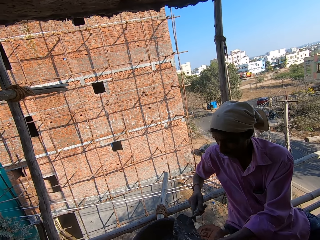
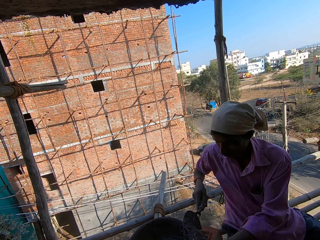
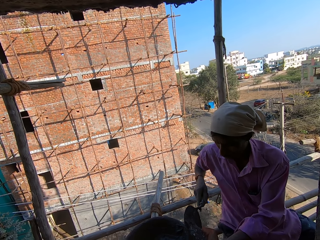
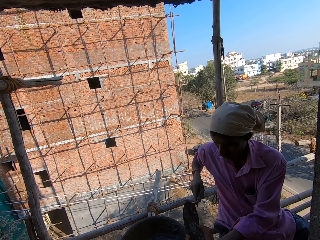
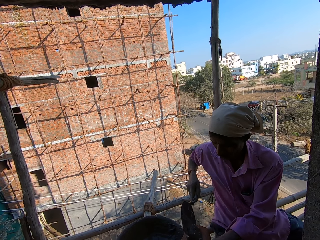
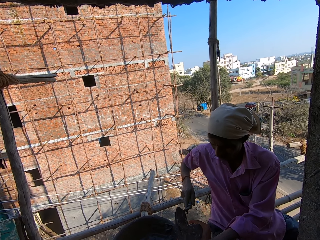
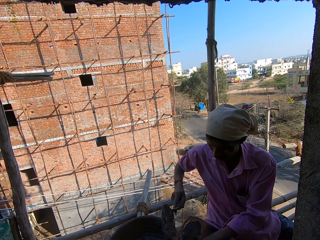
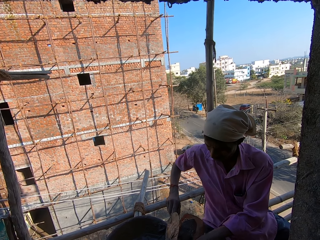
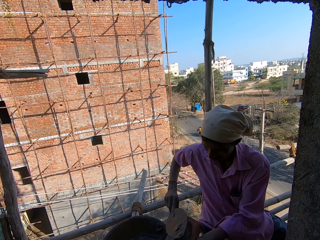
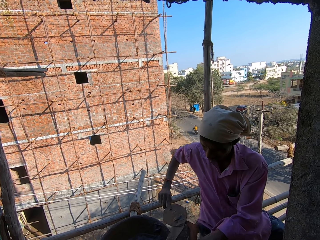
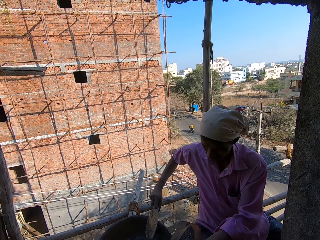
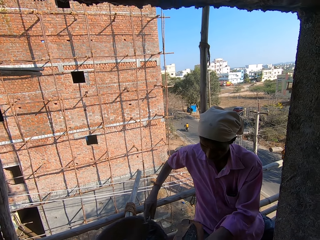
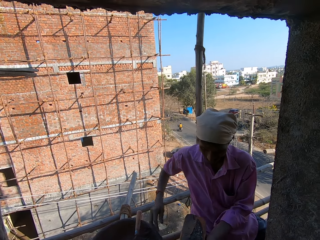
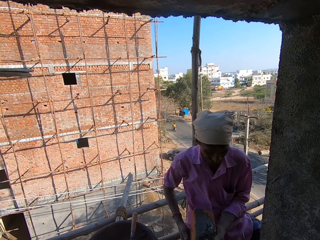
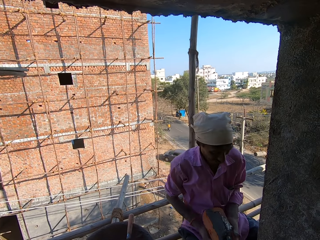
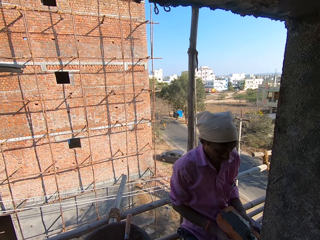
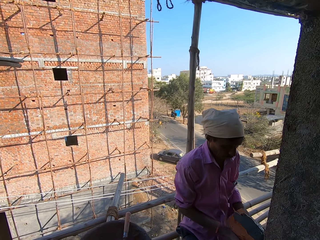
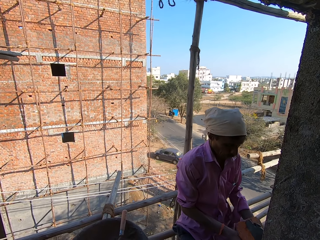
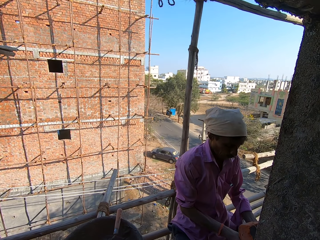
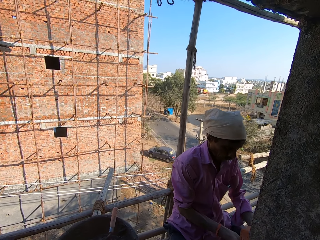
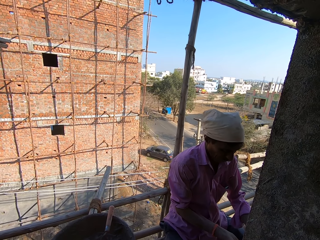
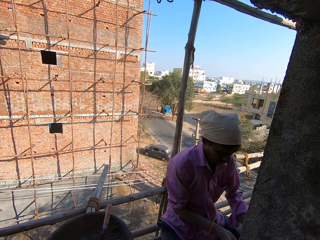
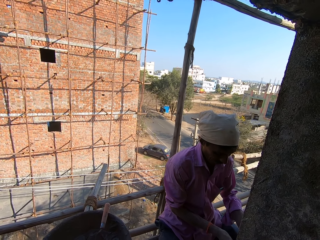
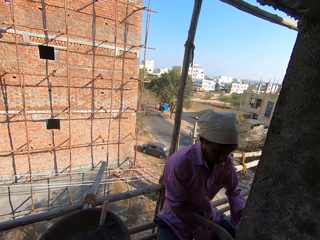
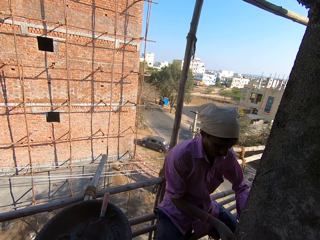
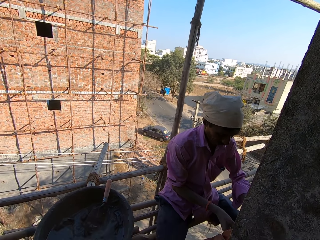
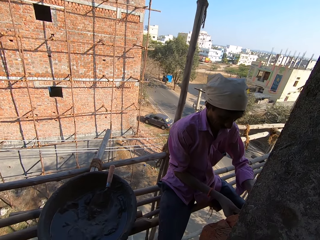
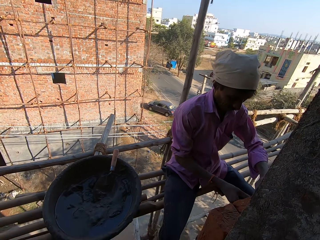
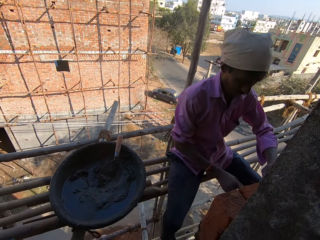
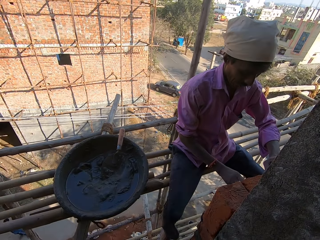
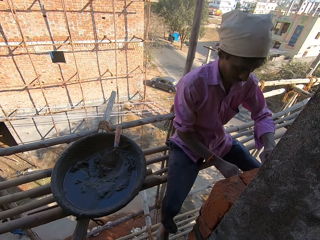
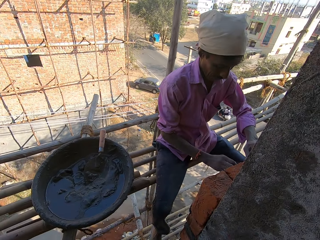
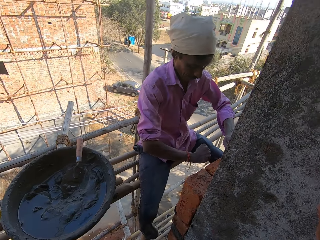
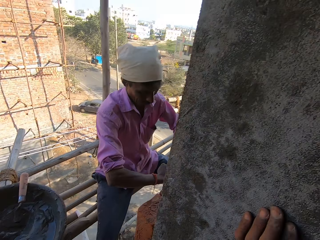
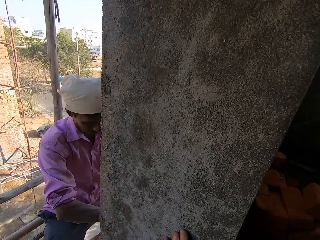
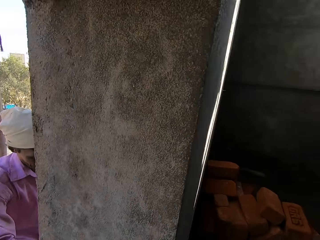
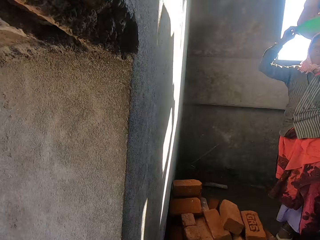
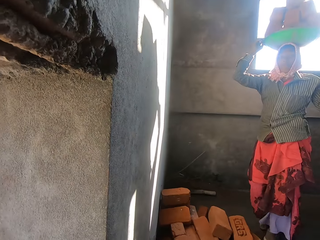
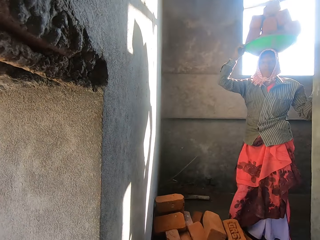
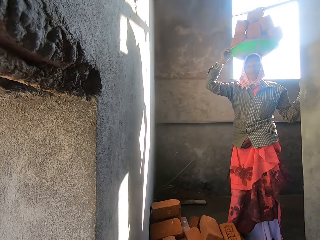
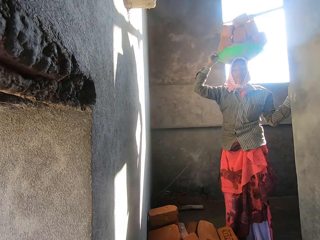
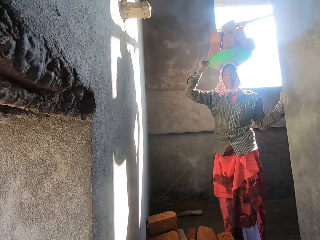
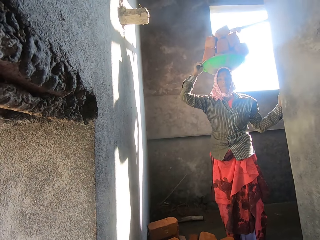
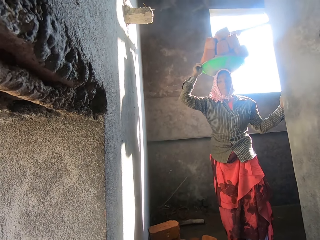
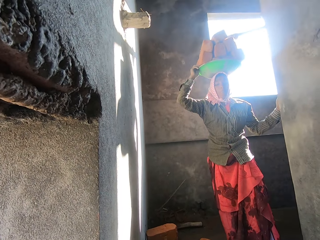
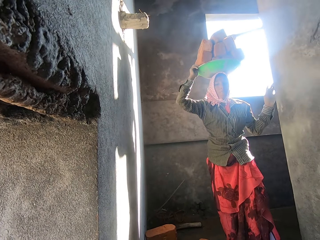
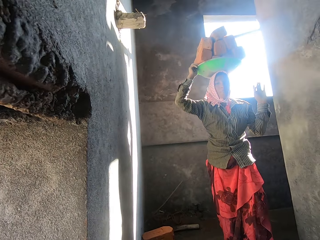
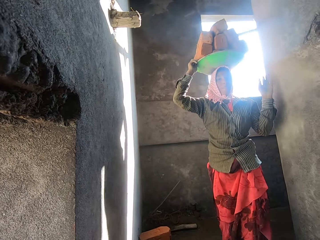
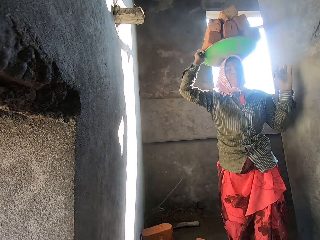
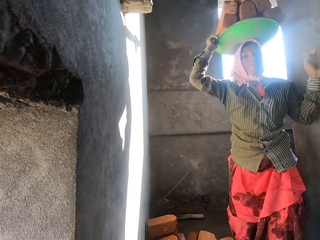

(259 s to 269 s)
A man picks plaster with the trowel. The camera wearer talks. The man puts the plaster on the brick. The camera wearer fixes the brick. They look around.

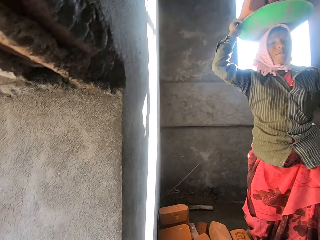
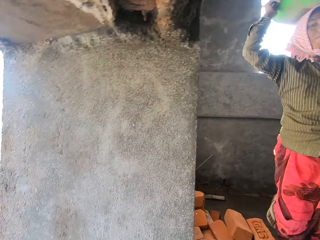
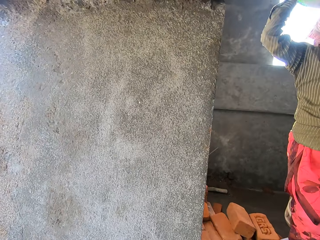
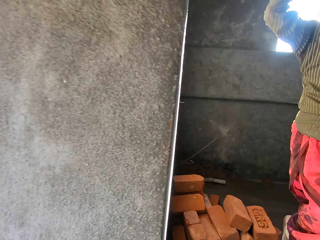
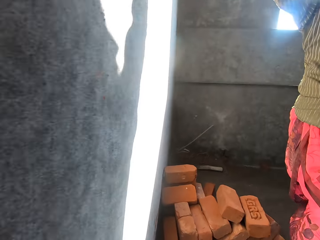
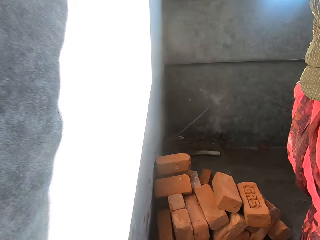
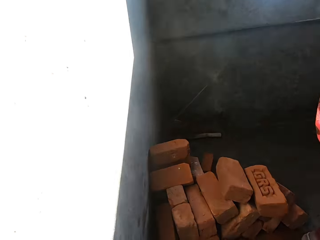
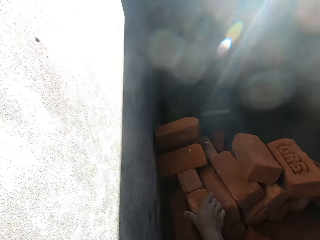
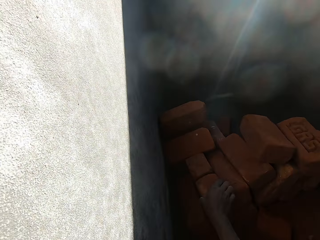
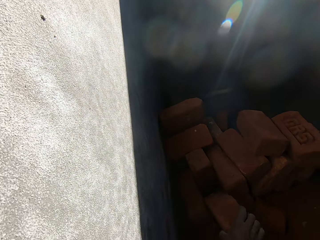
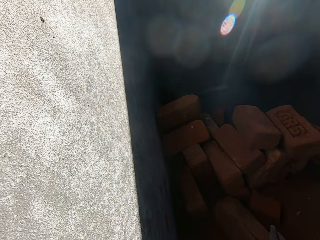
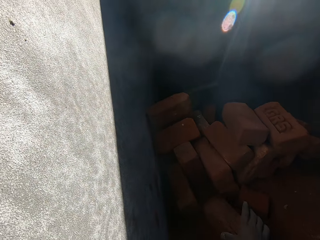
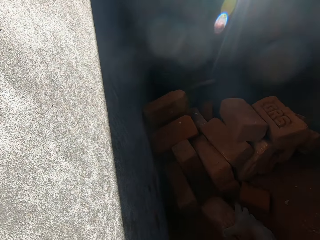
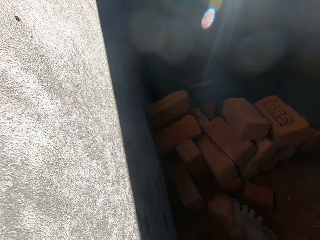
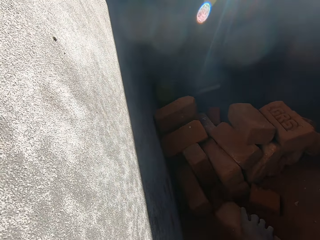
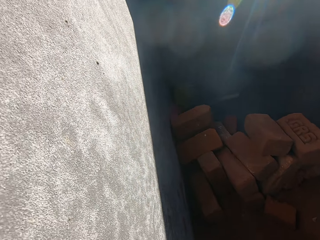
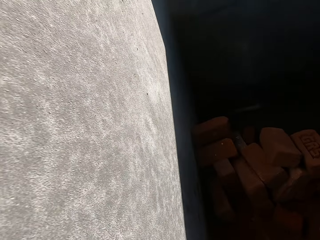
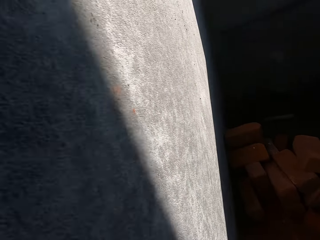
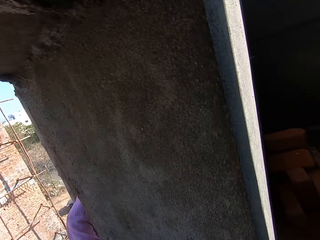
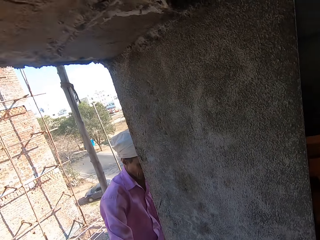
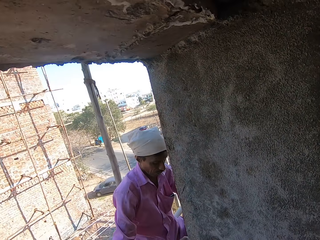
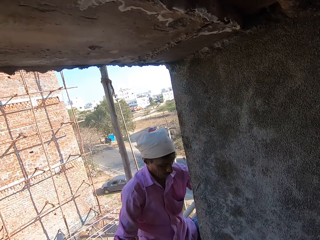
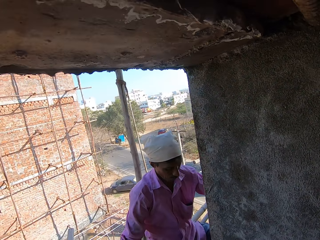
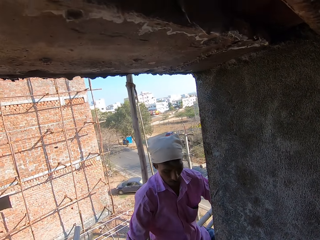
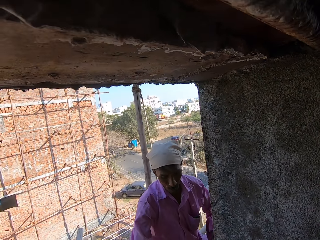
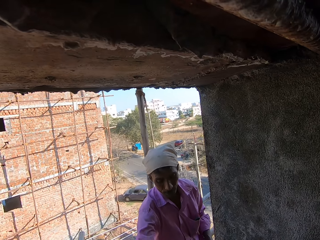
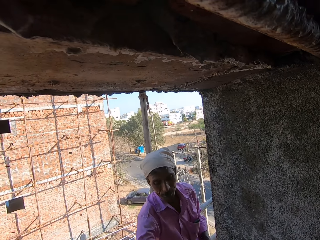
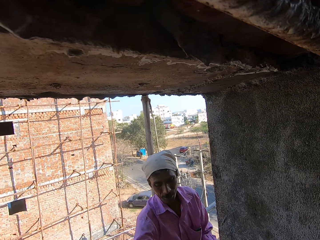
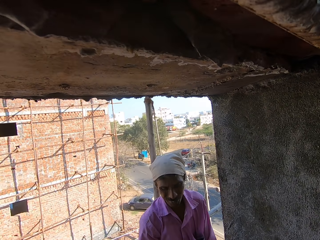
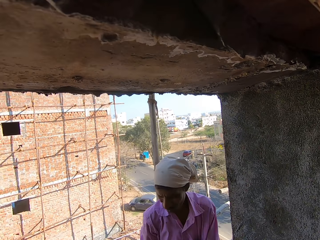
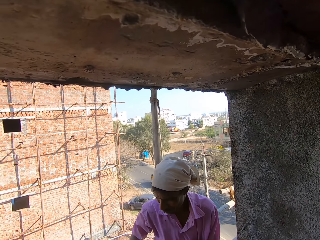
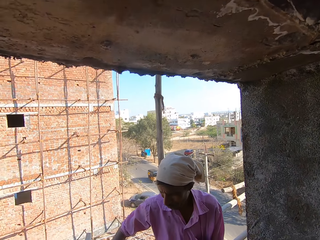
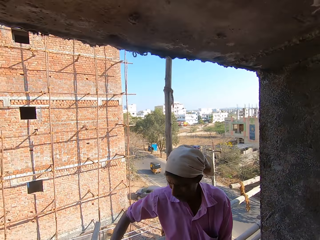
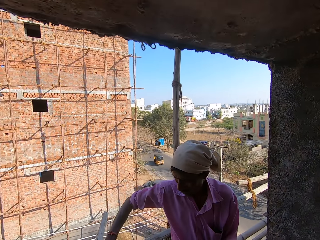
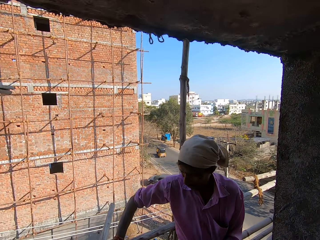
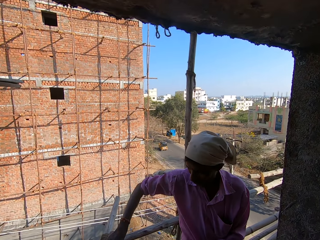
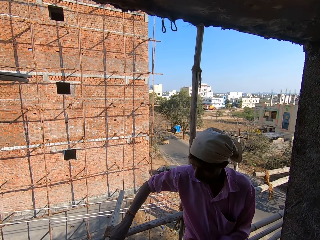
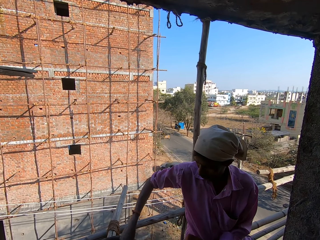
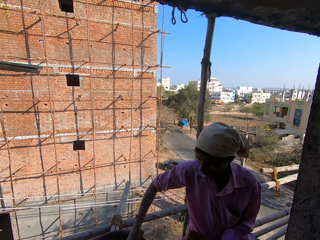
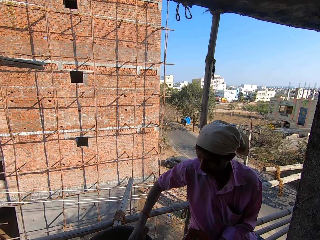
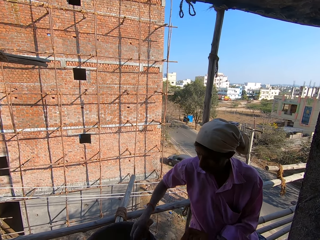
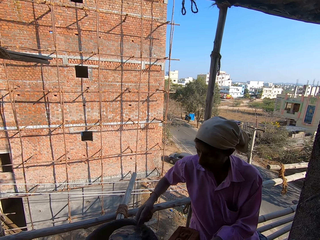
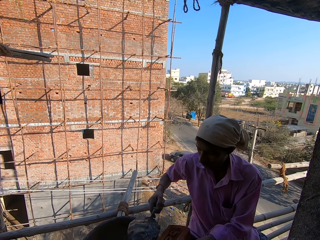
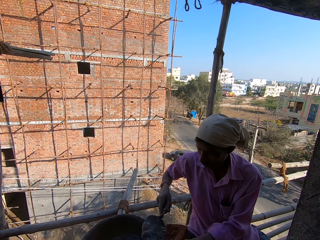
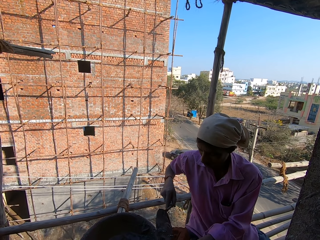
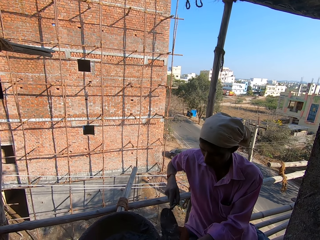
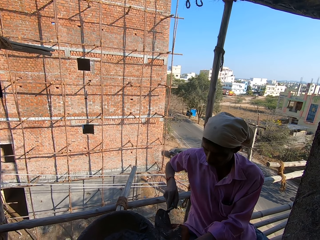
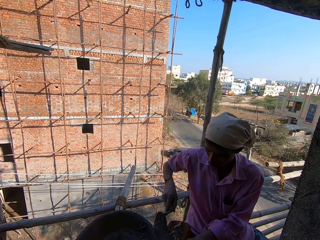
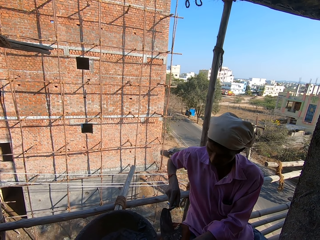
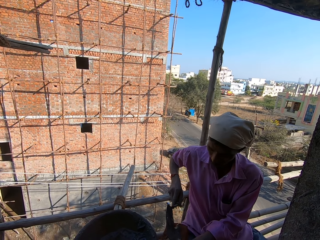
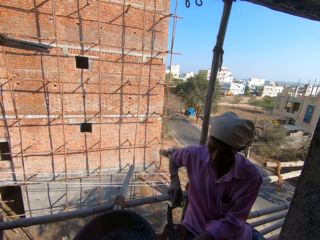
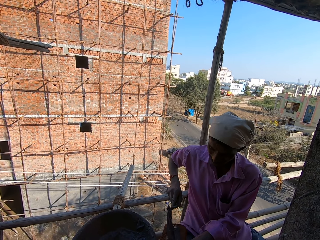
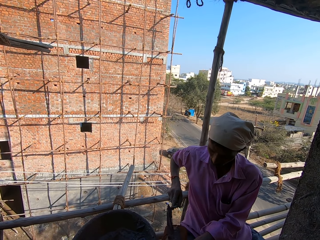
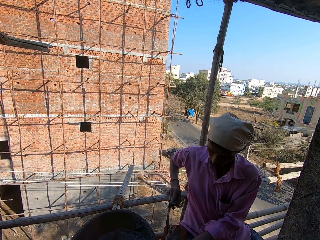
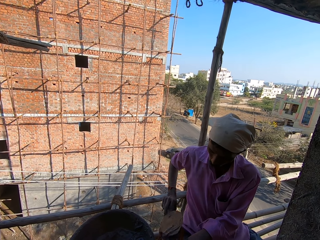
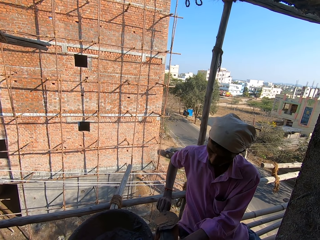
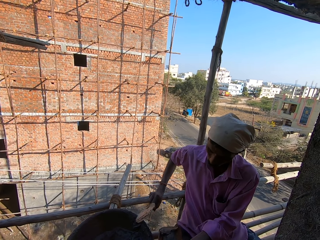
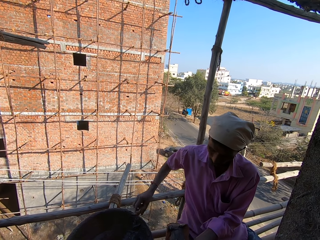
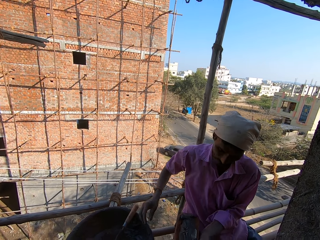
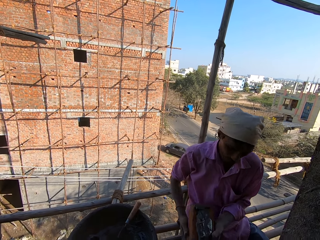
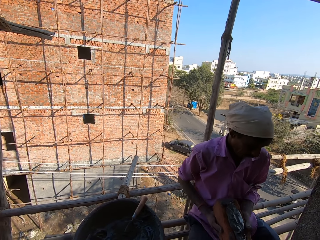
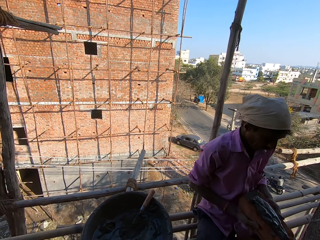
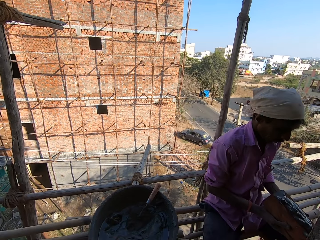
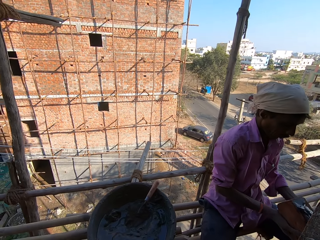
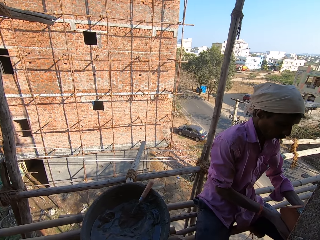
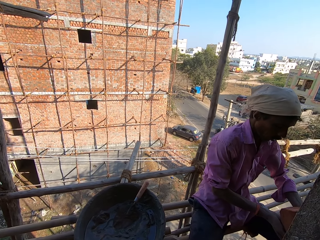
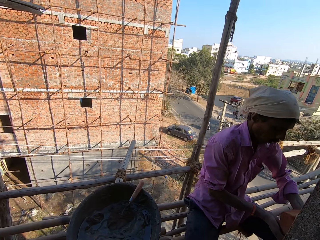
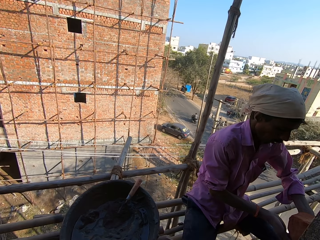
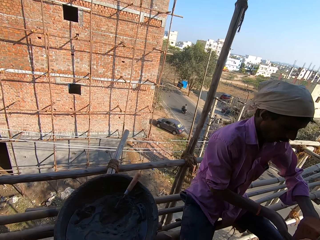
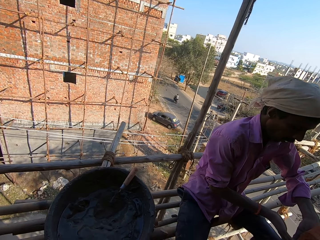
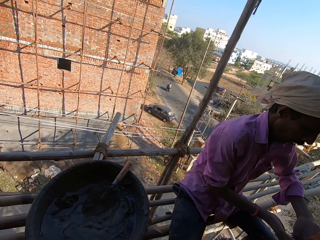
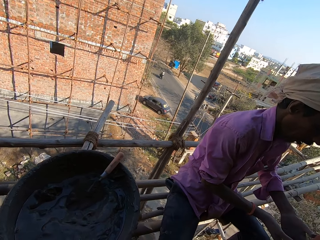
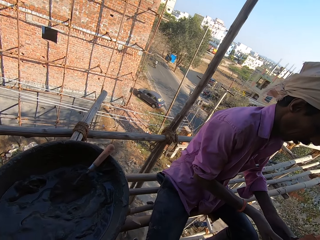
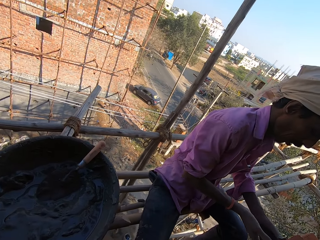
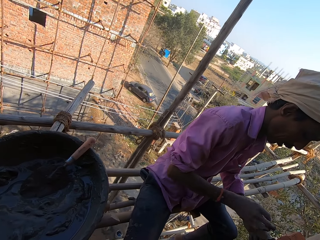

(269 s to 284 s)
The camera wearer talks. They pick a brick from the ground. They look around. They pass the brick to a man. The man picks the plaster with the trowel. The camera wearer talks. The man puts the plaster on the brick. The camera wearer looks around. The man puts down the trowel and fixes the brick on the wall.
